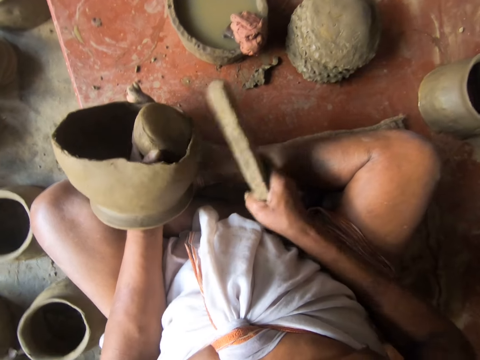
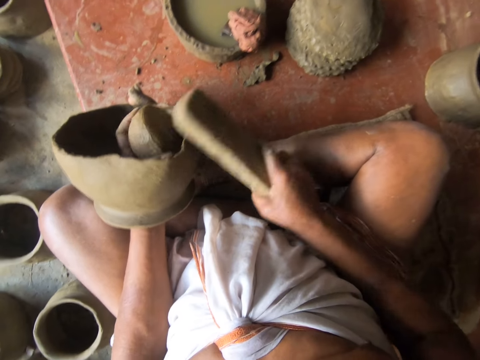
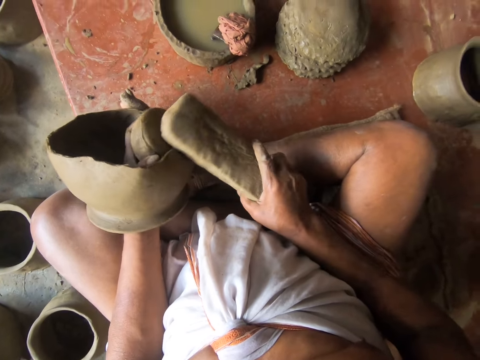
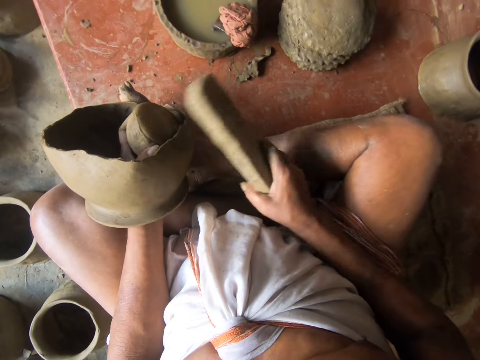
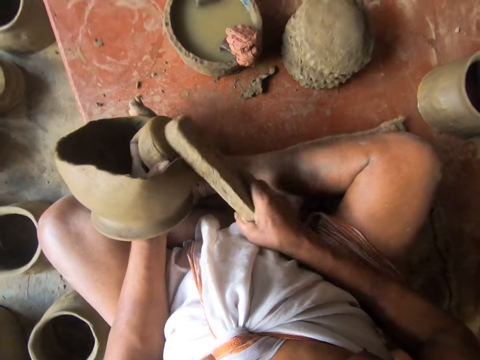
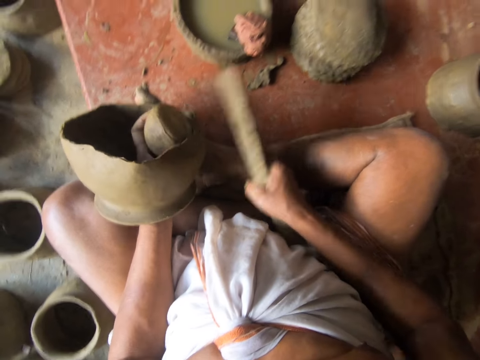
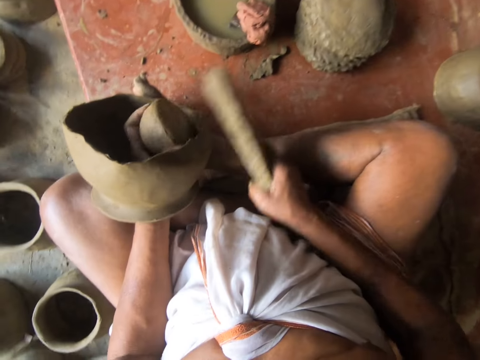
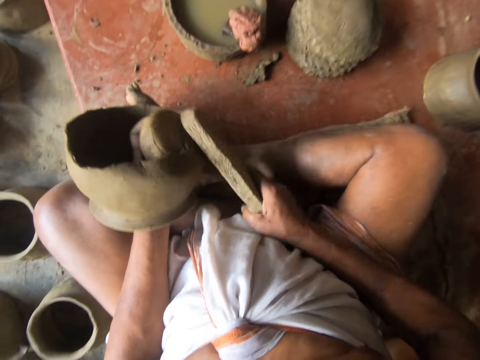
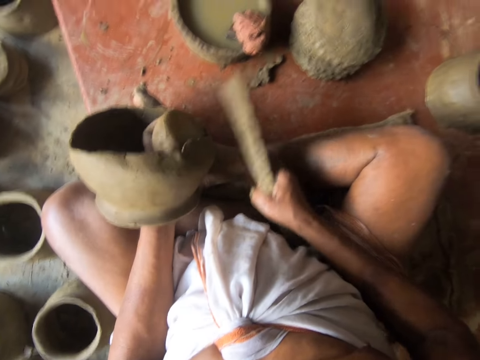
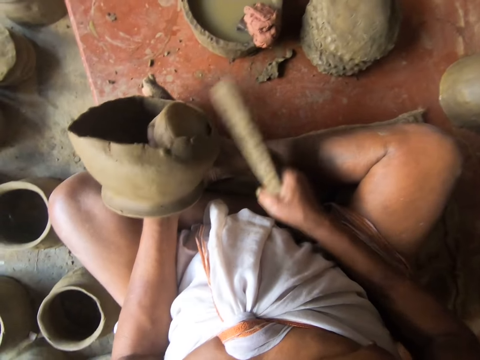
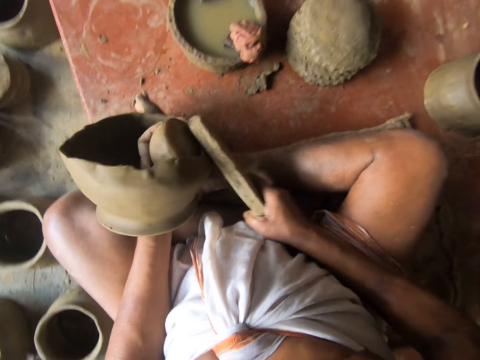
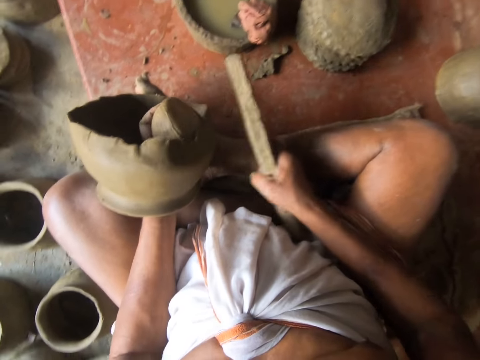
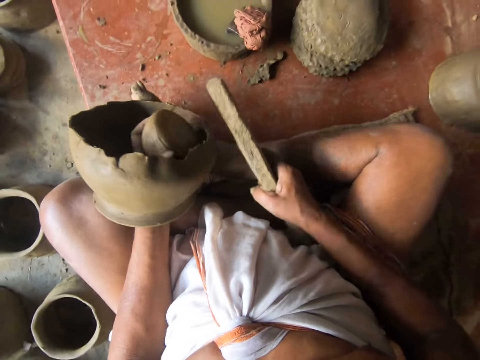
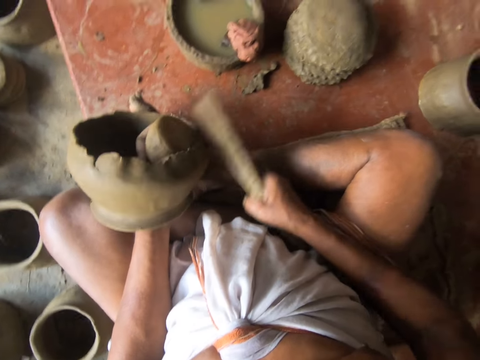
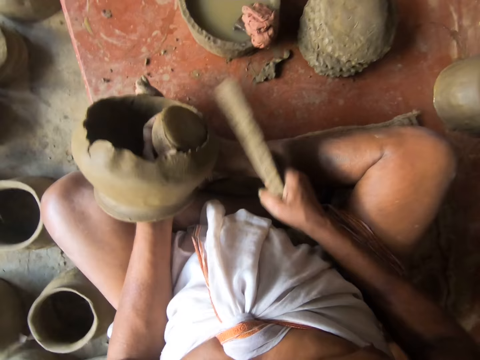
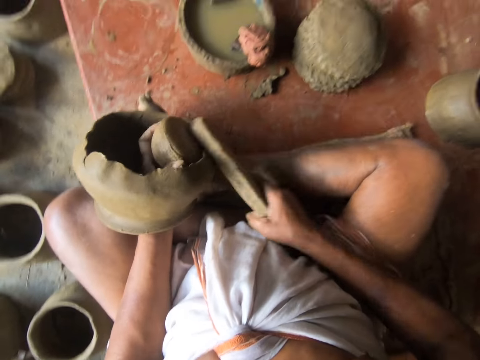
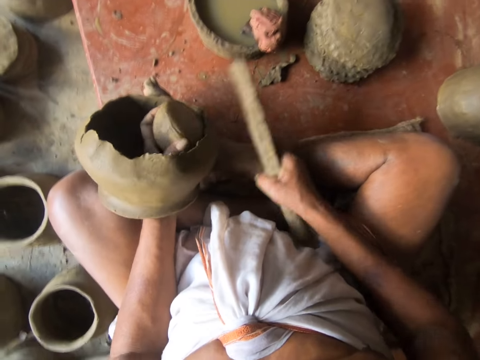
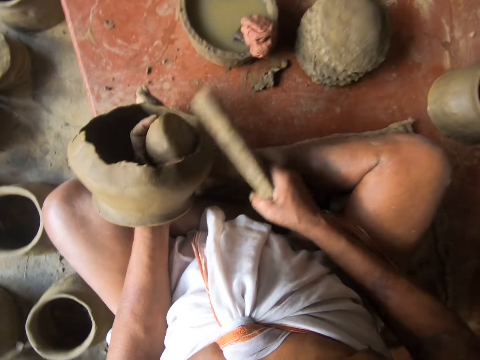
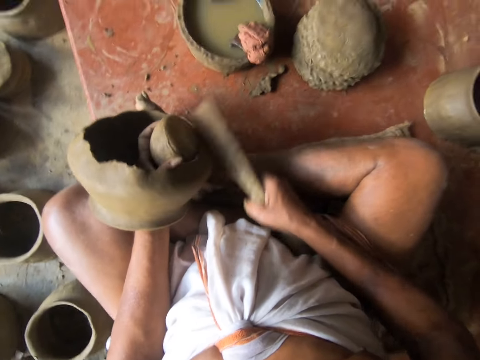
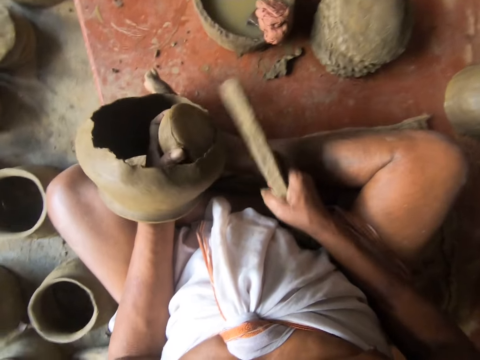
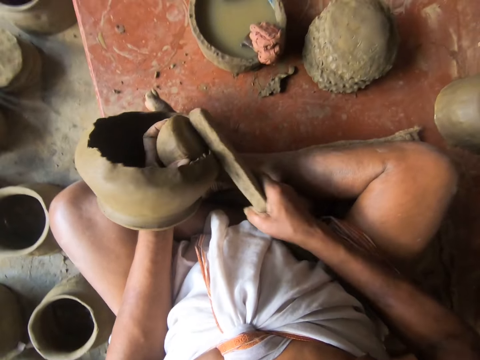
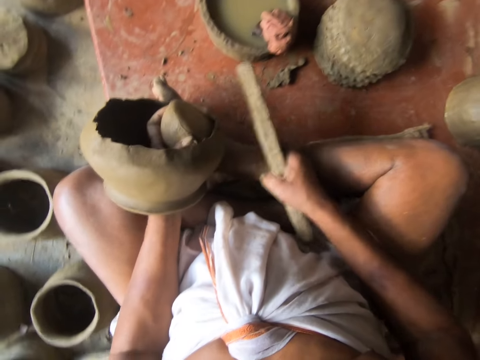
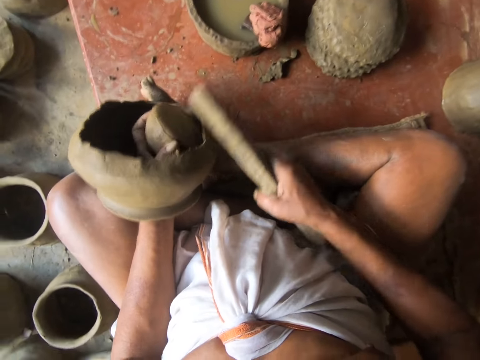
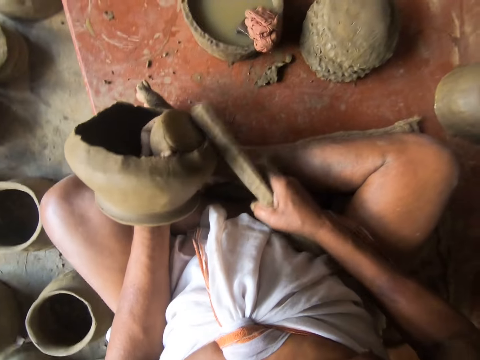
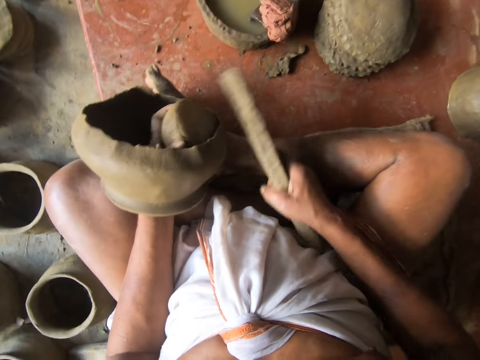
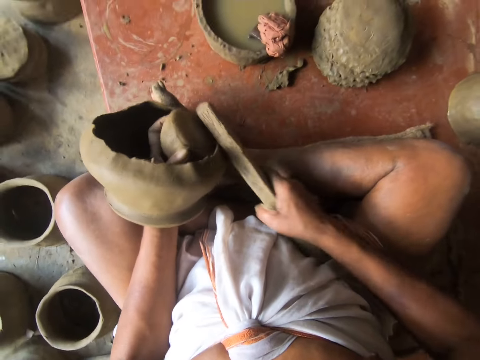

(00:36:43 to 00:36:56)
The camera wearer hits the pot. They hit the pot again.

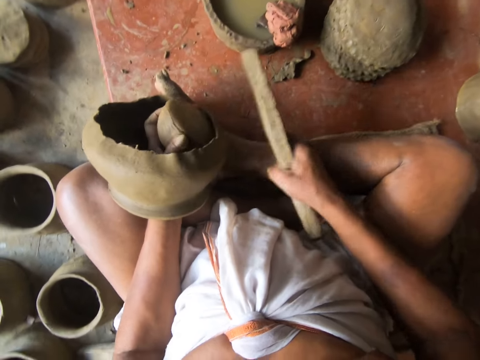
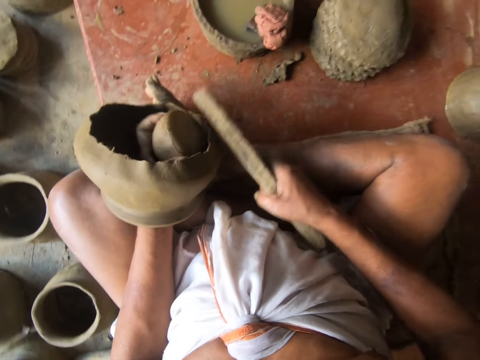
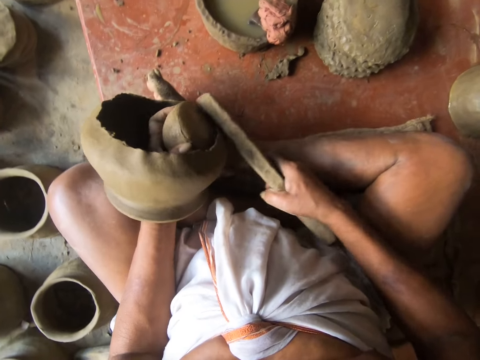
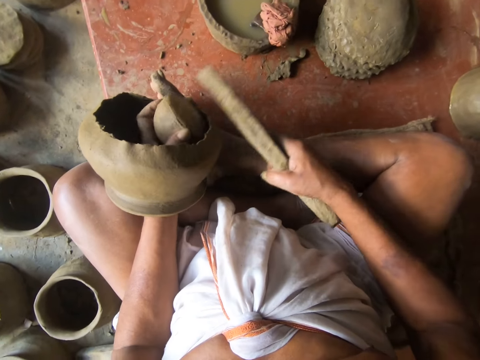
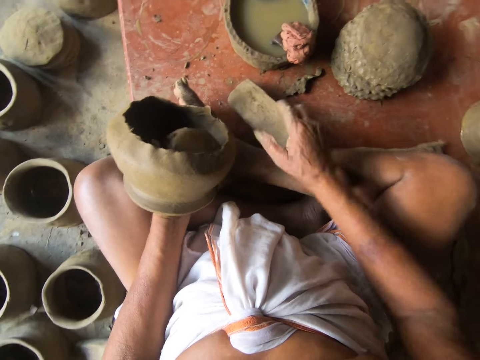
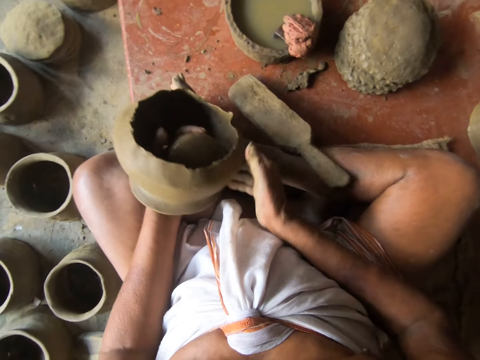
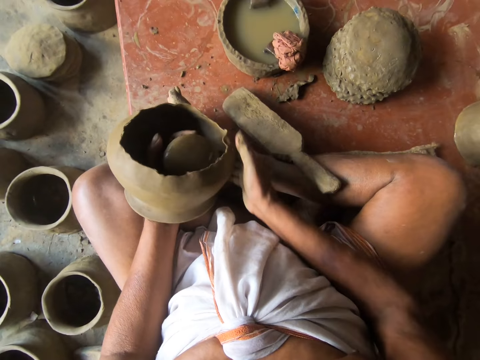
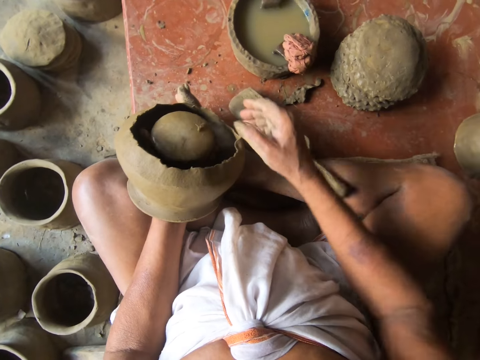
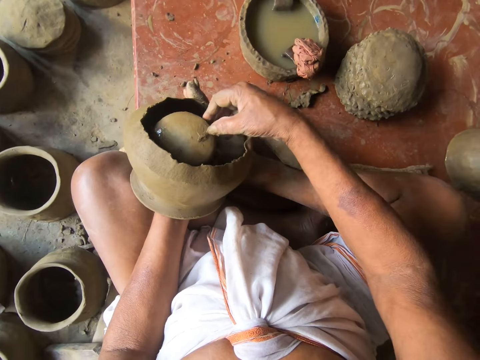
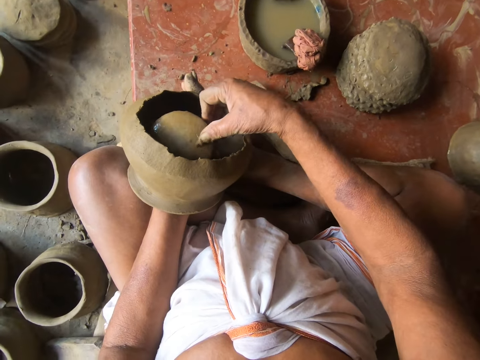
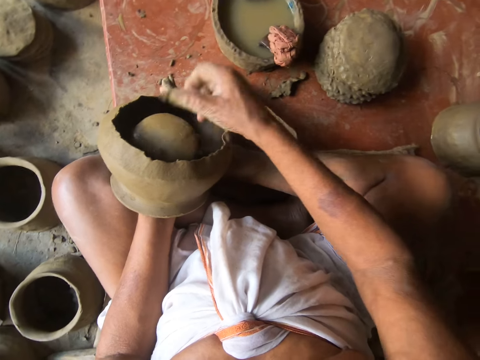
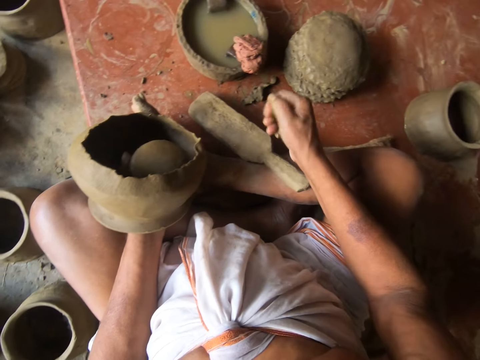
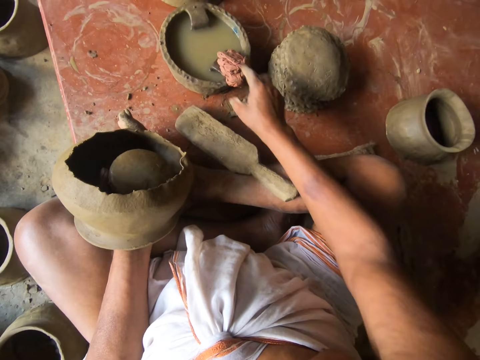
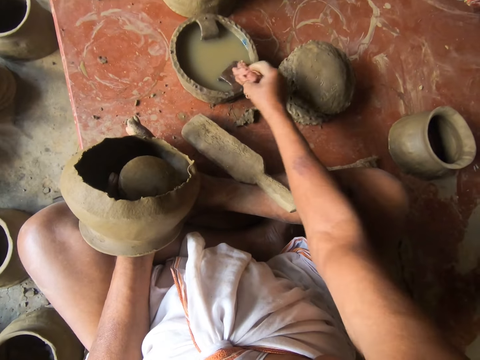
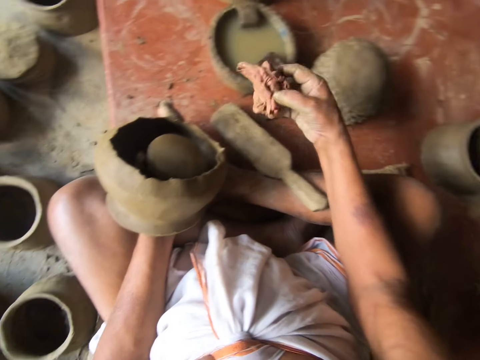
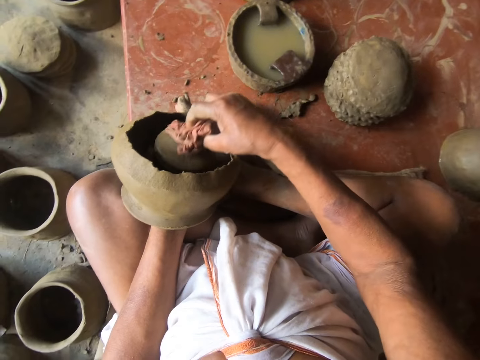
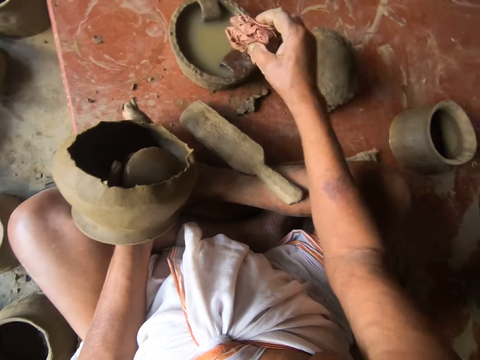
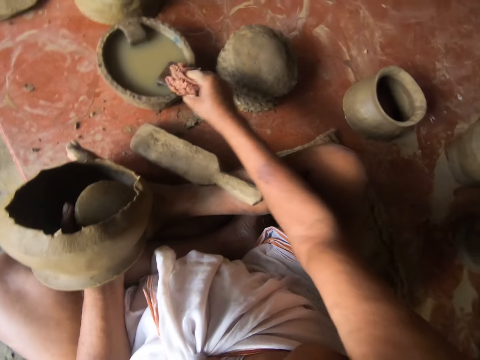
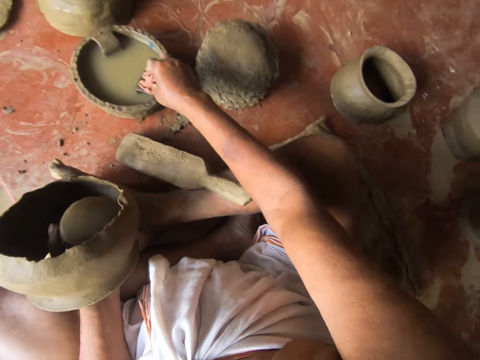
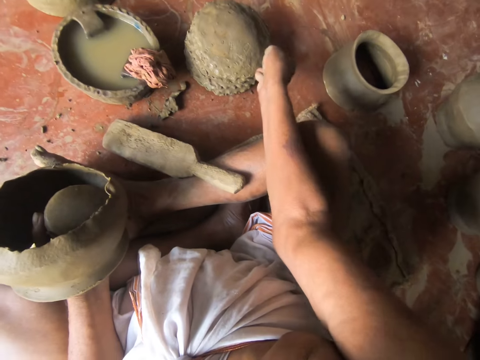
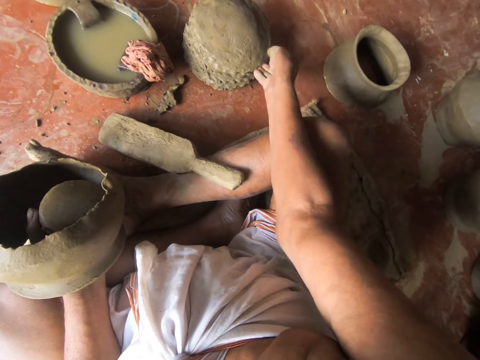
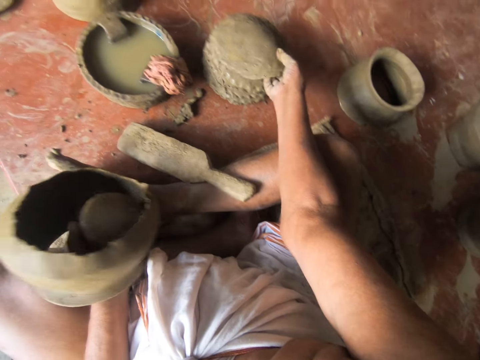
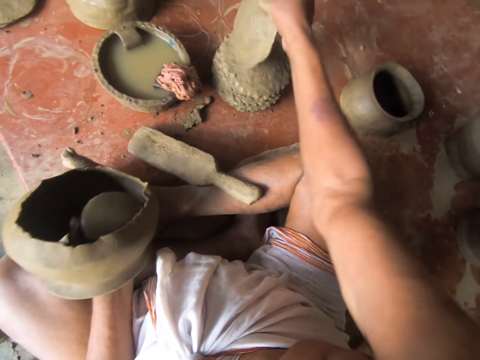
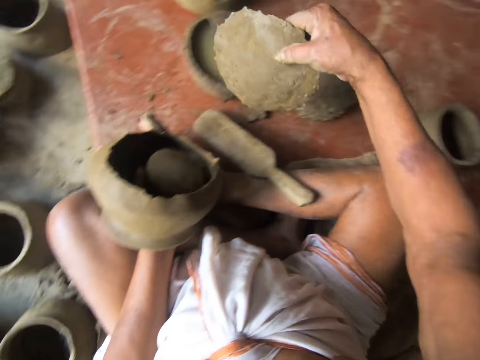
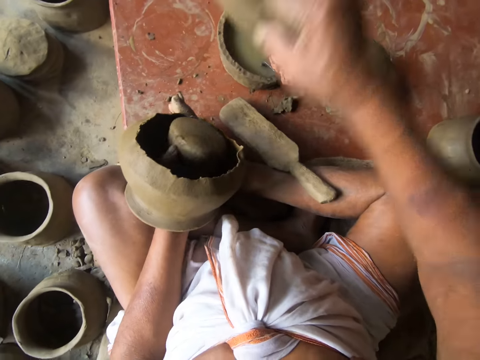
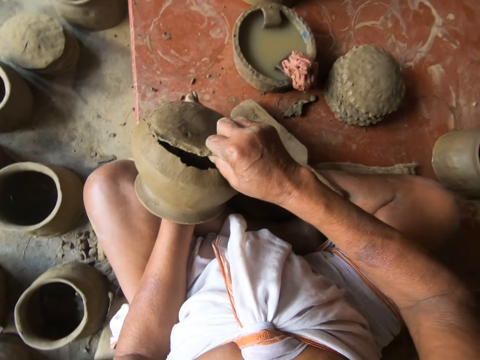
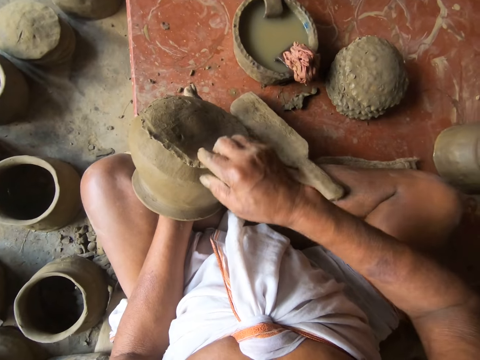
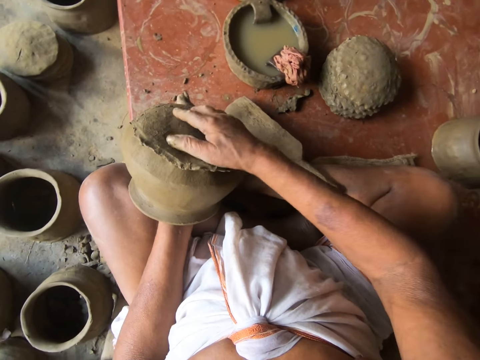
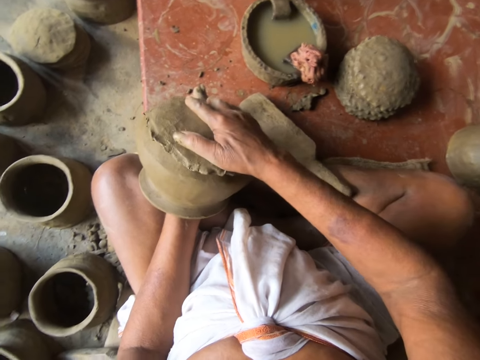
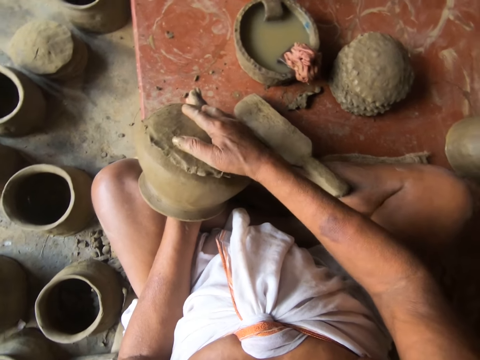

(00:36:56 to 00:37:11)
The camera wearer places the piece of wood on his leg. He rolls the pot. He removes clay from something. He picks up the cloth. He holds the piece of cloth. He wipes the part of the pot. He places the piece of cloth in the basin. He picks up the moulded clay. He places the clay on the pot.
